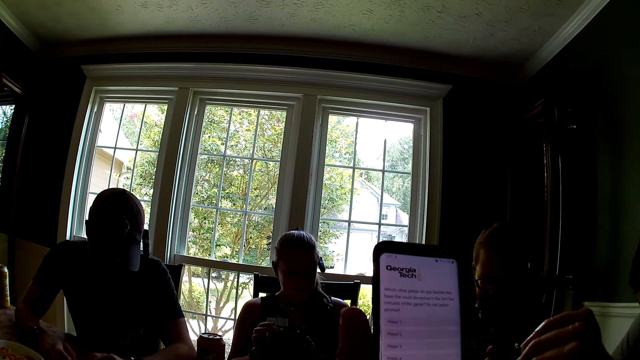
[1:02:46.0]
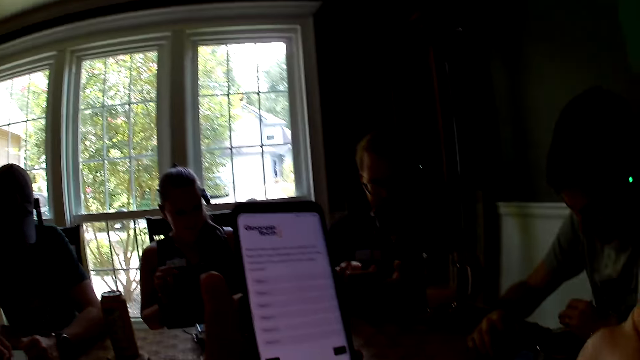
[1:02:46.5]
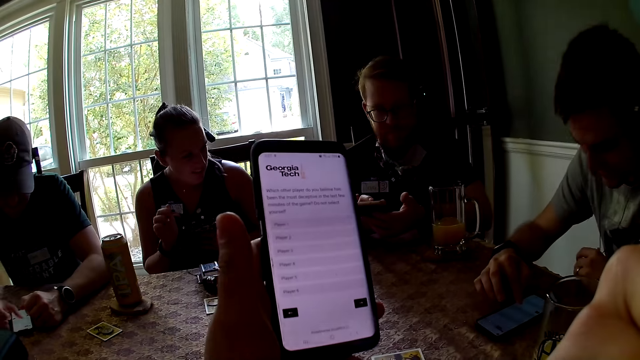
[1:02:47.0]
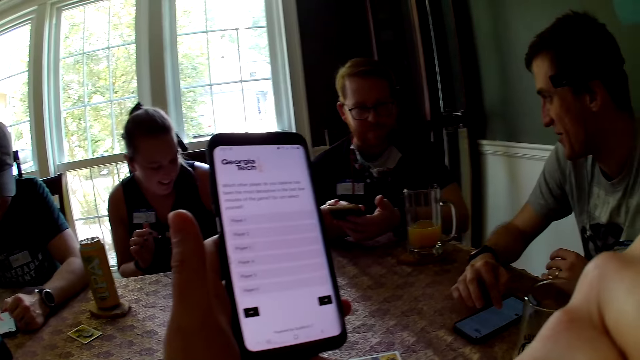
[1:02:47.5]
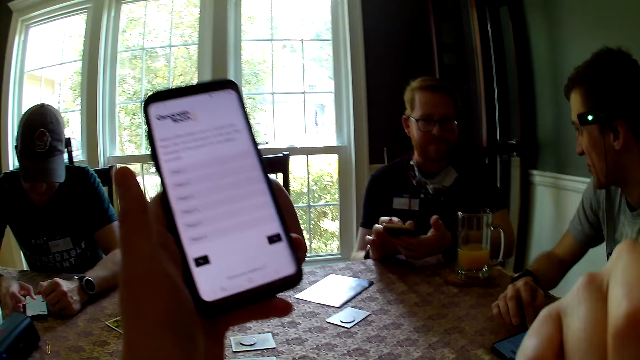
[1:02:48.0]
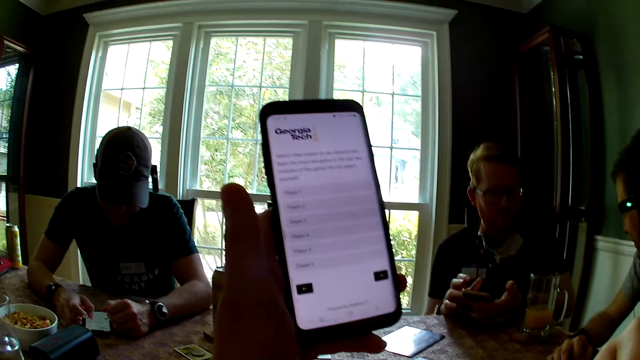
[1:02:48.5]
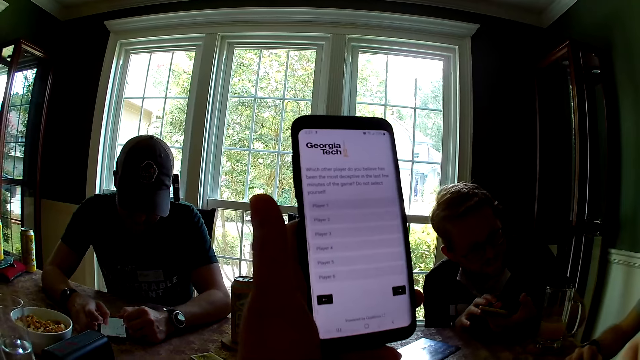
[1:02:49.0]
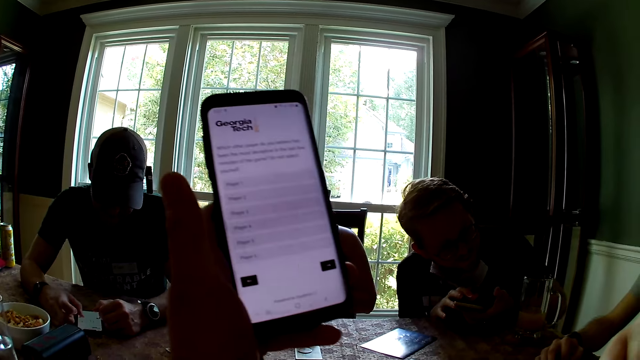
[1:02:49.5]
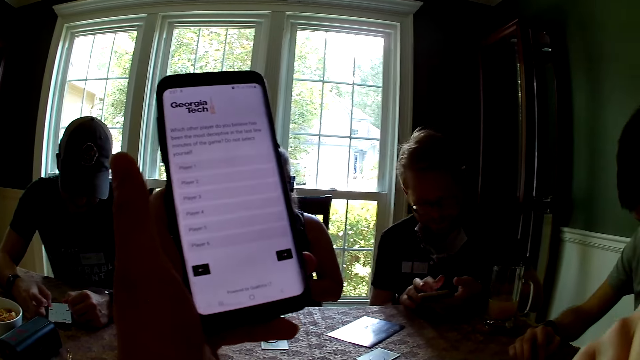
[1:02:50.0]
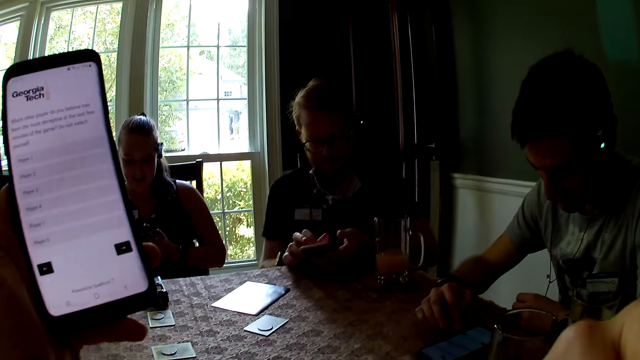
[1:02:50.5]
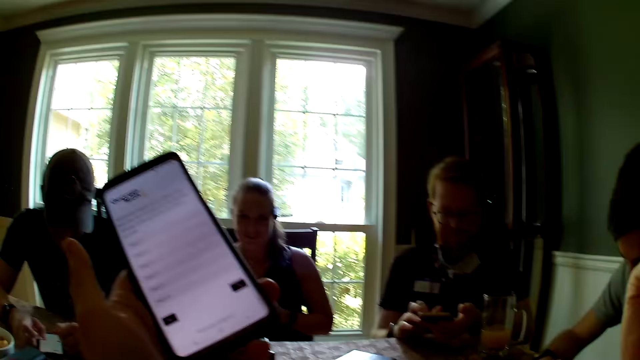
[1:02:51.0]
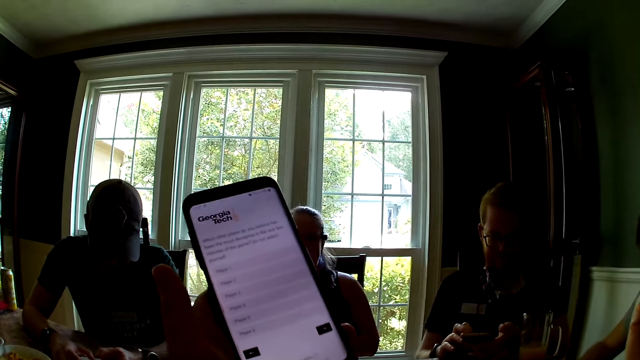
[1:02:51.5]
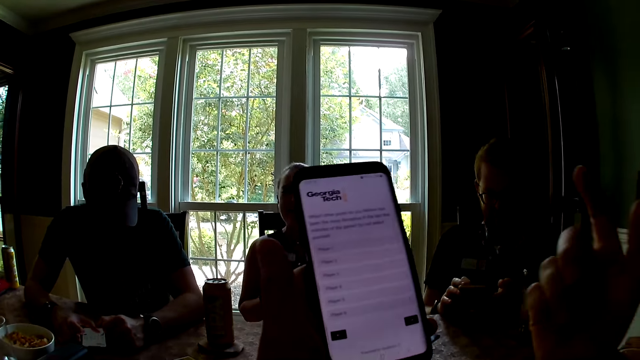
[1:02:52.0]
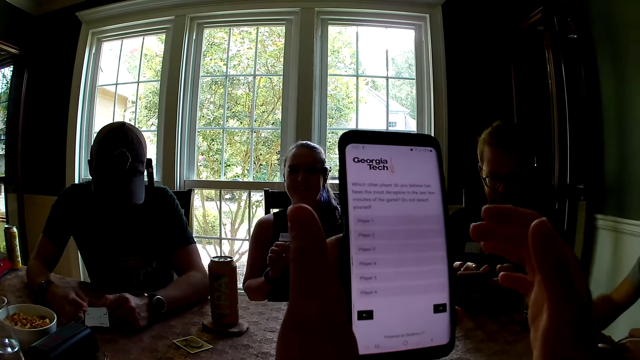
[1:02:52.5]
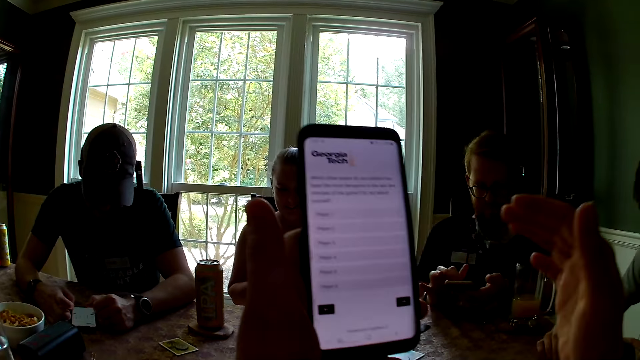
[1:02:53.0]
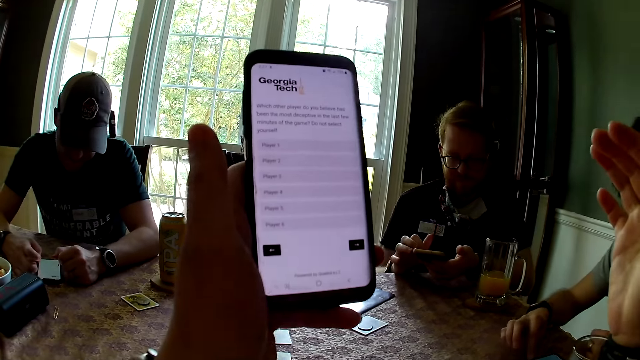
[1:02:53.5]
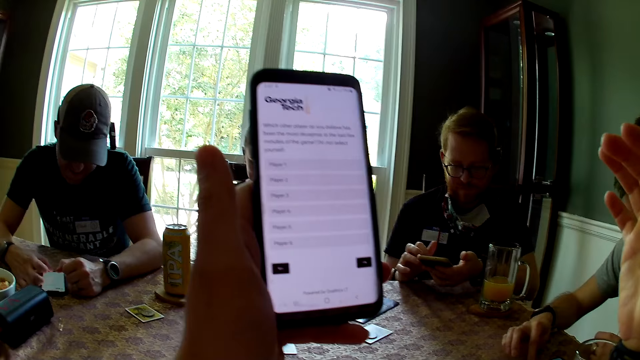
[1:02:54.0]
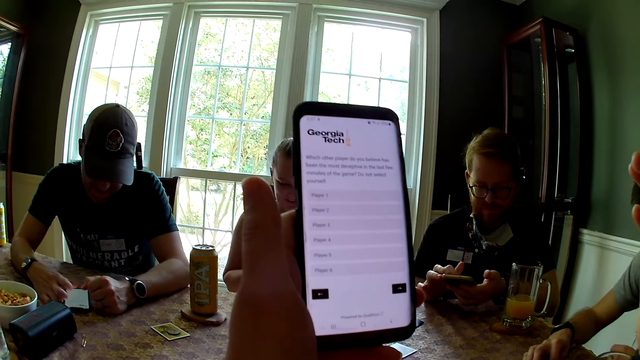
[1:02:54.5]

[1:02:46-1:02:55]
The camera wearer stares at the phone.

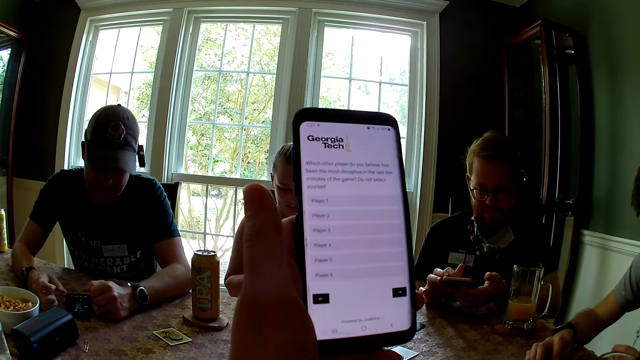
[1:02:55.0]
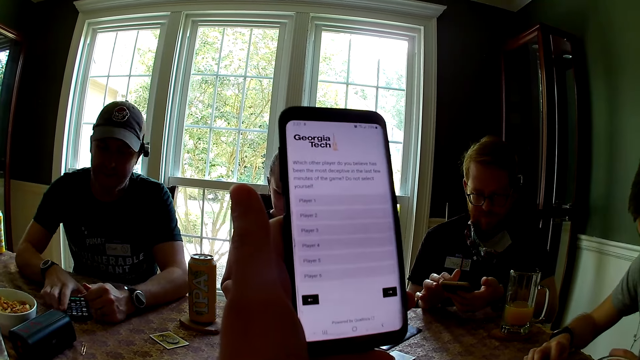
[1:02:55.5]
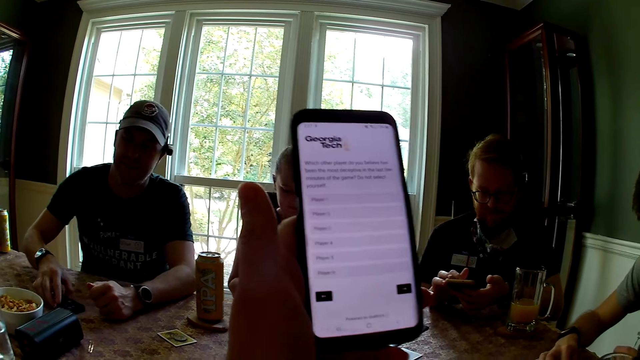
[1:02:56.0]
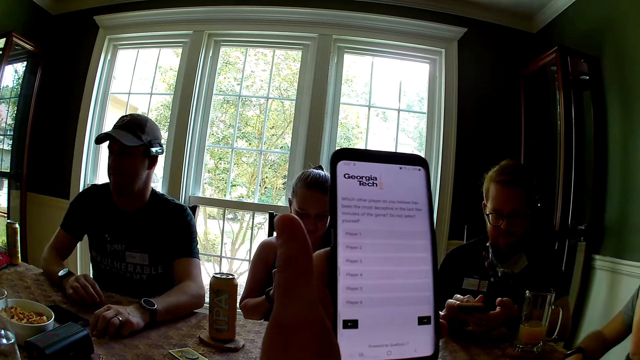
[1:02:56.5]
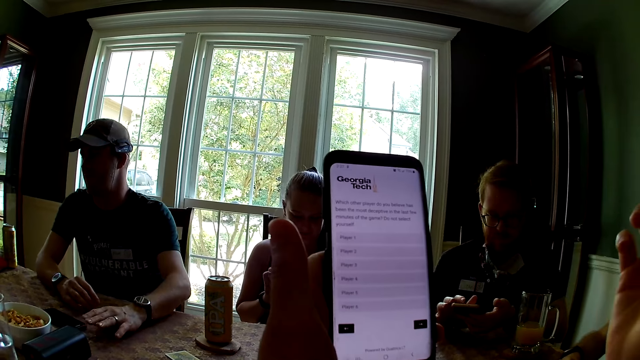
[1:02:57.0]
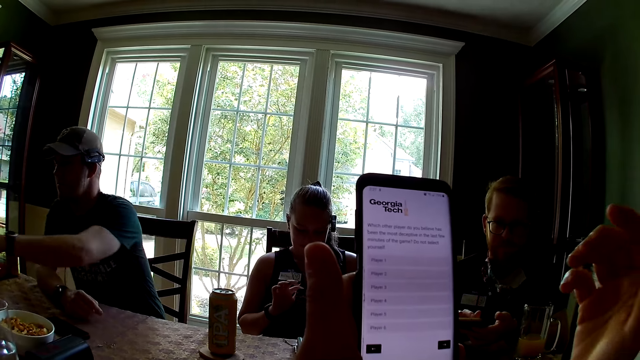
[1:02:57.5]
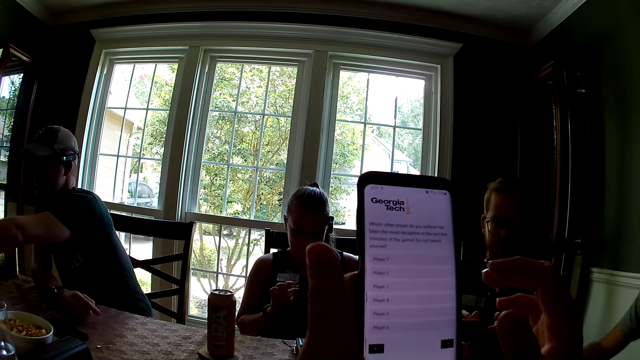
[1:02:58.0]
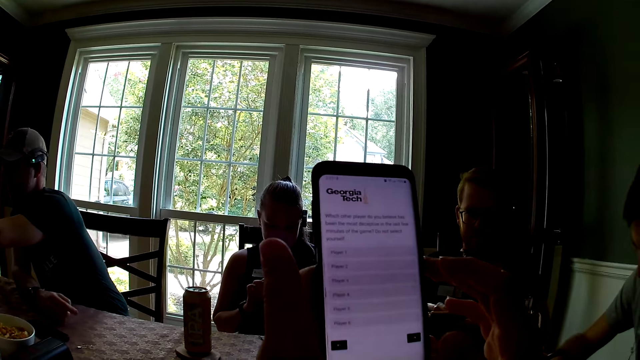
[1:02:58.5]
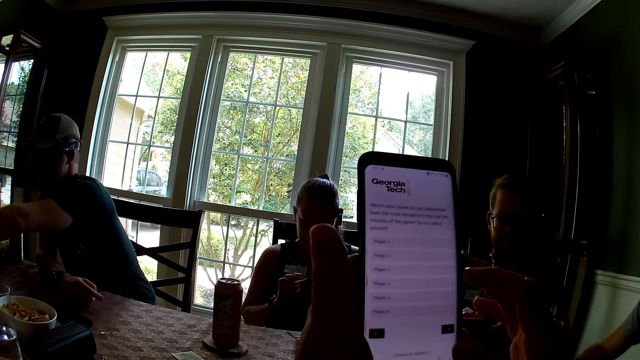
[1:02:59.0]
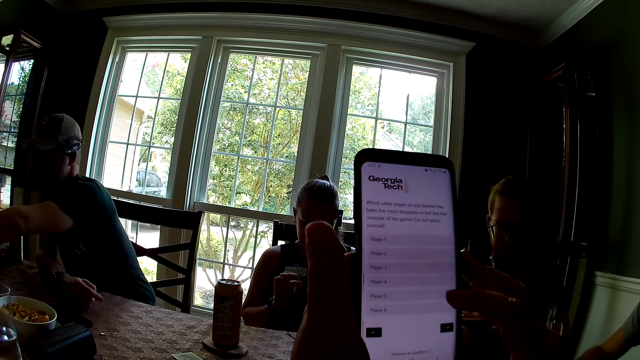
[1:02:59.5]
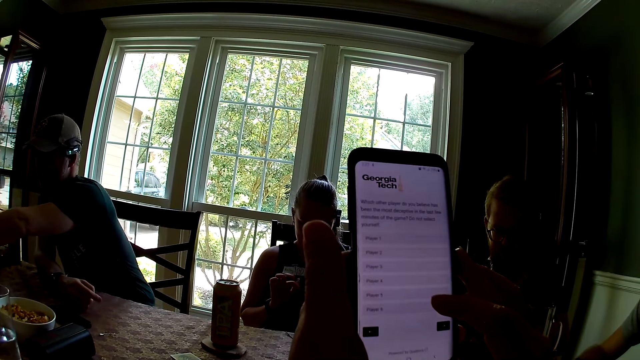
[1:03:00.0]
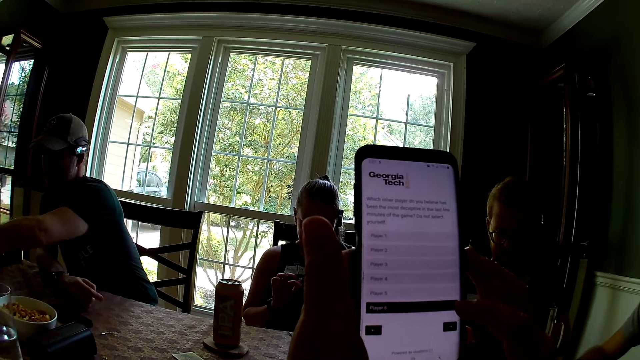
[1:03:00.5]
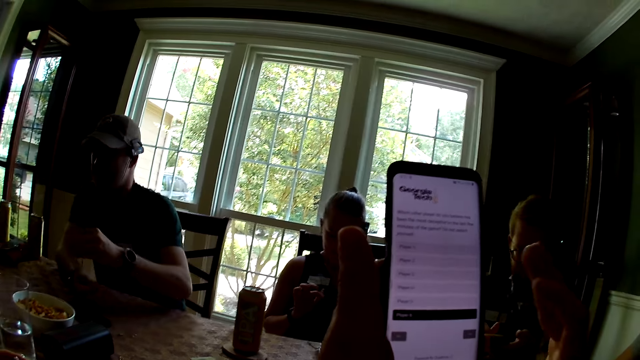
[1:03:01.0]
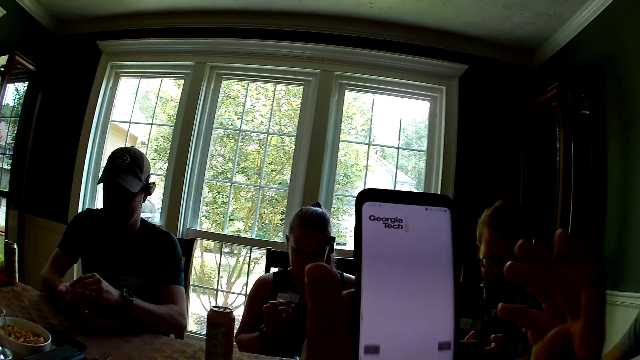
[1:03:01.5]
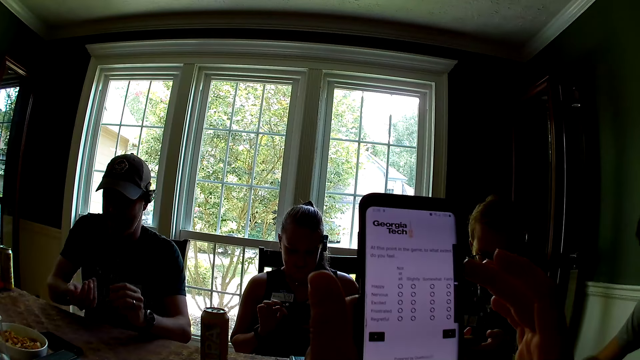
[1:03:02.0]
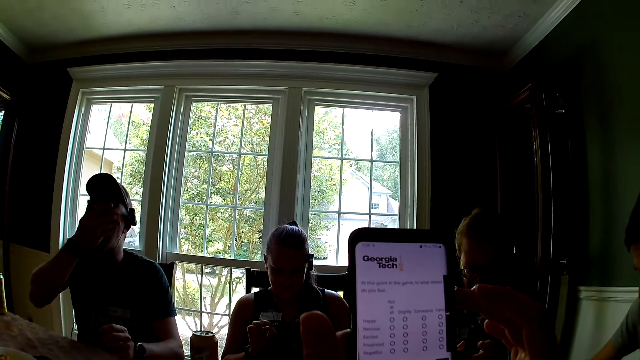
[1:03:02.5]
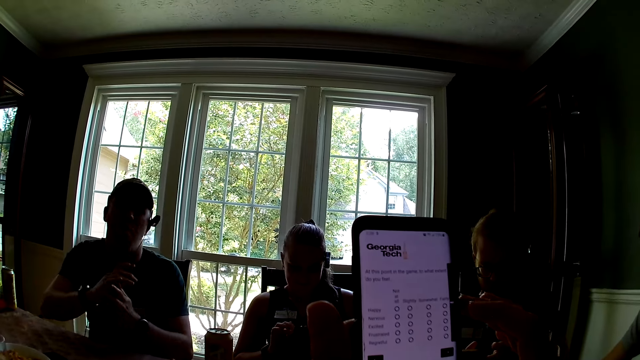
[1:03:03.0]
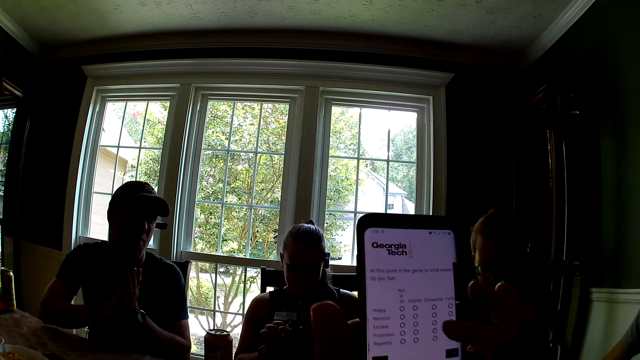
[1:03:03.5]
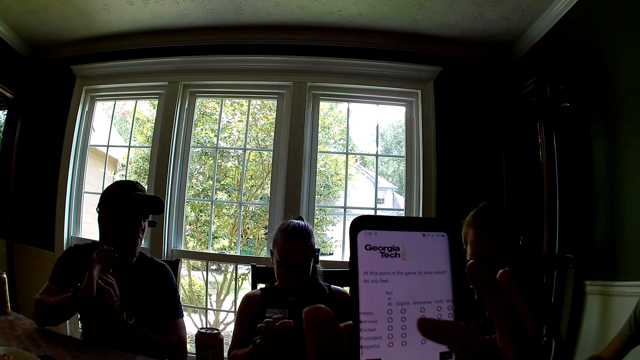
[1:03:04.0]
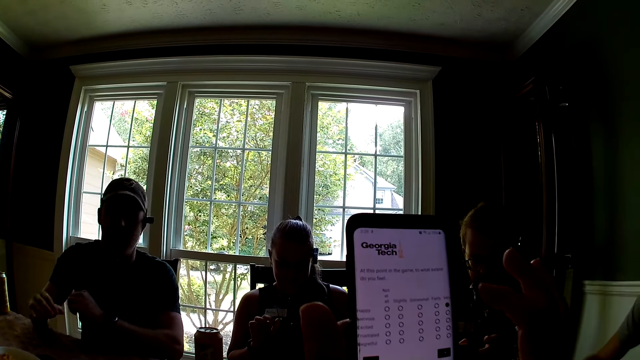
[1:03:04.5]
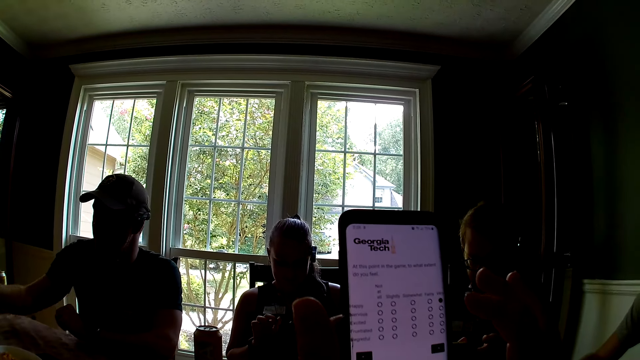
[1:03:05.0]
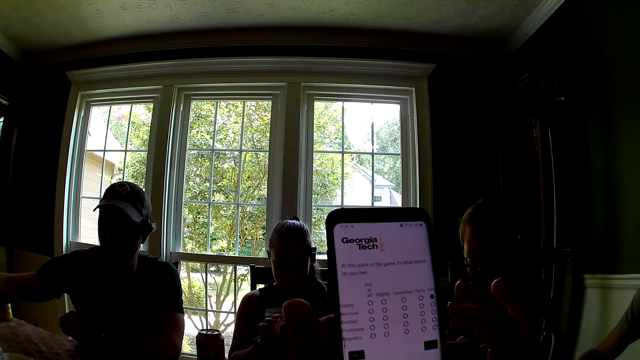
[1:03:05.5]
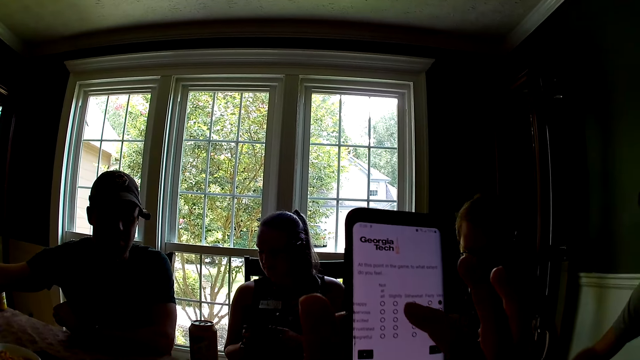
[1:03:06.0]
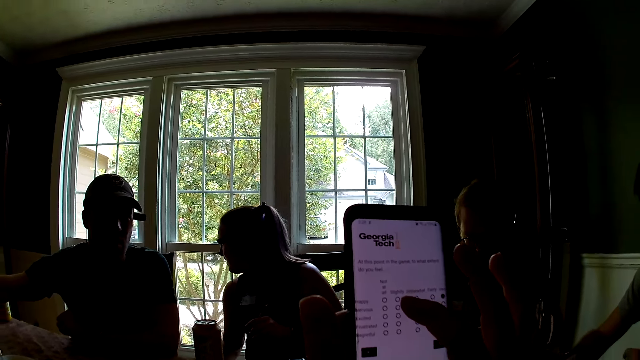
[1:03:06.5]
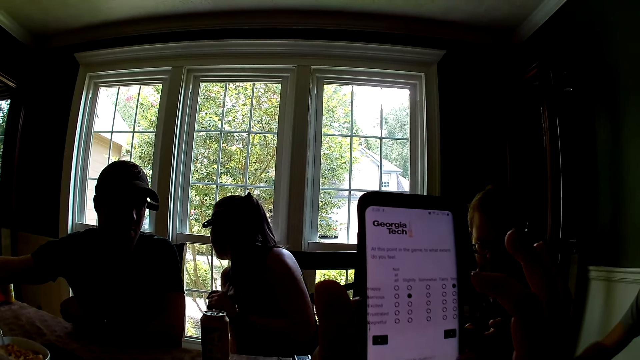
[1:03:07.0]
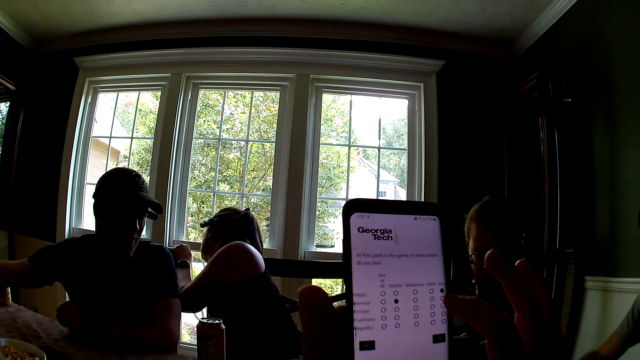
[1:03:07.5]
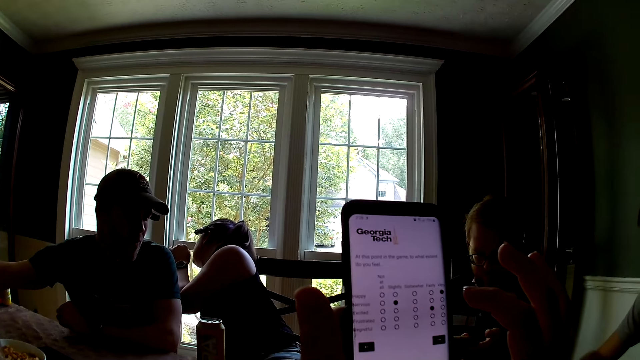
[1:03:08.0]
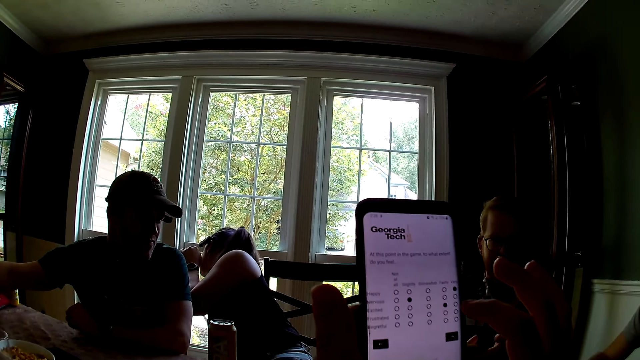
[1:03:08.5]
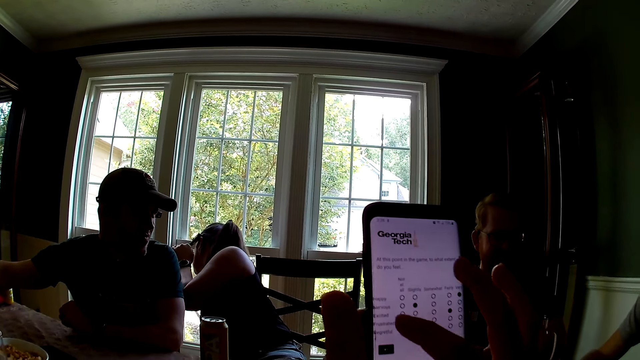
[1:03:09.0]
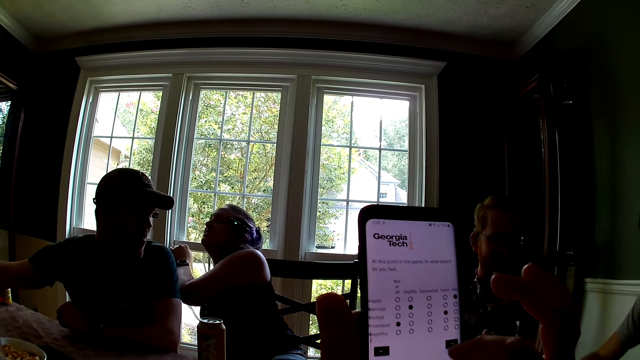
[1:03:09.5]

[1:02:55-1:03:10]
A man removes his right hand from the phone on the table. He picks up food. The camera wearer operates a phone. The man places the snack in his left hand on his right palm and eats the snack in his right palm. He picks up the food. The camera wearer operates the phone.
